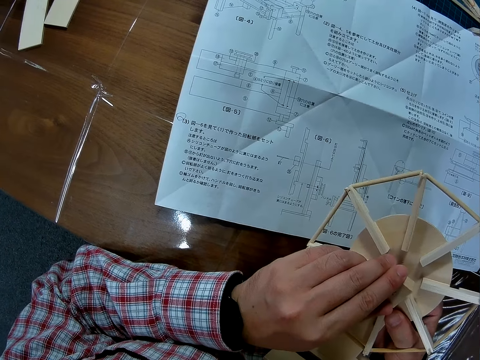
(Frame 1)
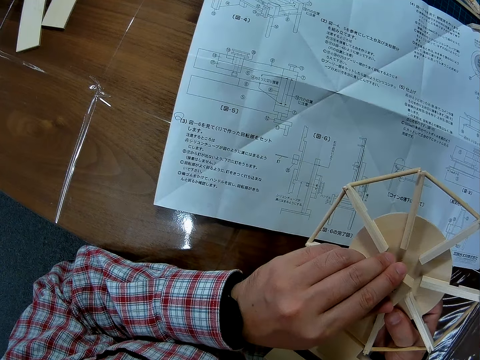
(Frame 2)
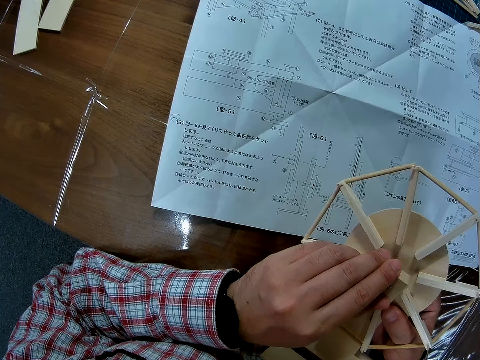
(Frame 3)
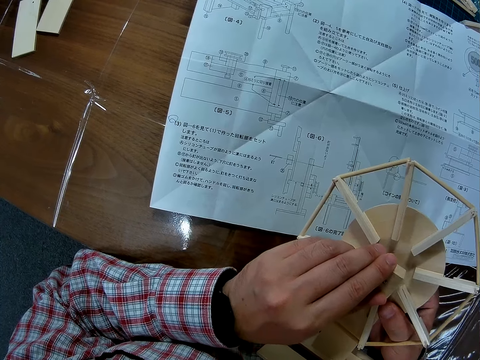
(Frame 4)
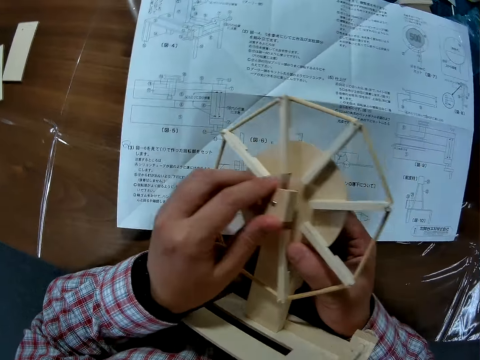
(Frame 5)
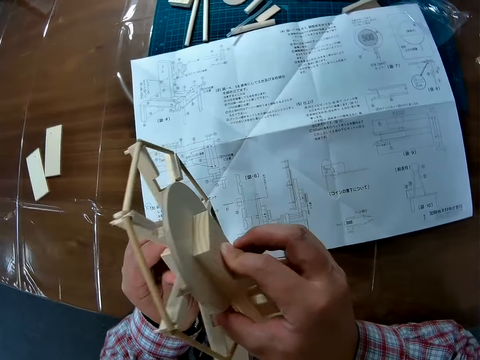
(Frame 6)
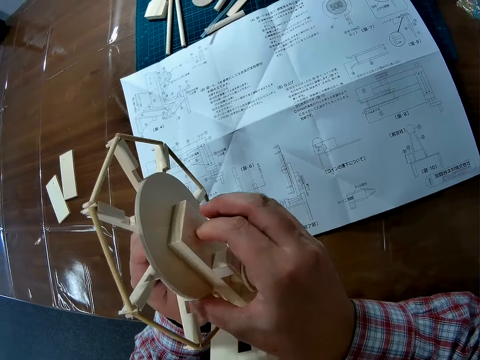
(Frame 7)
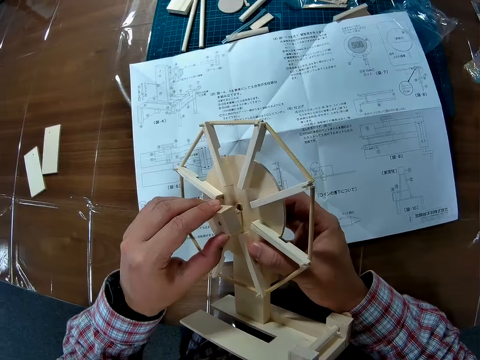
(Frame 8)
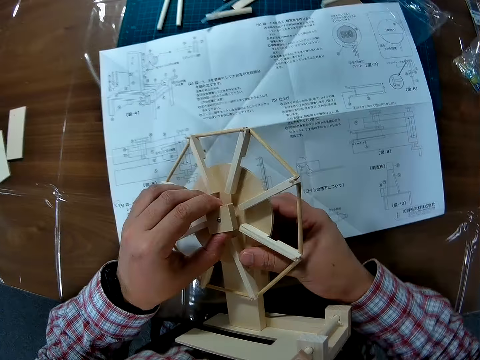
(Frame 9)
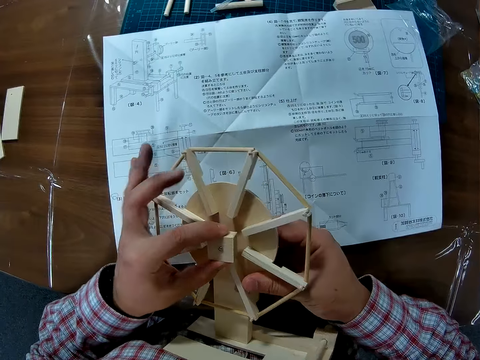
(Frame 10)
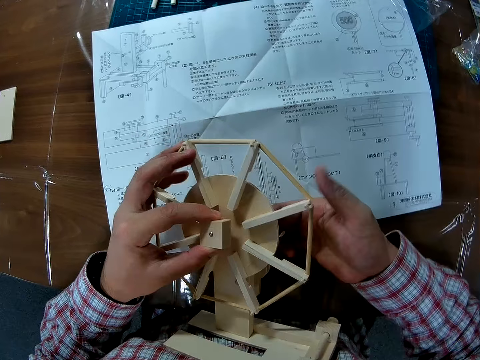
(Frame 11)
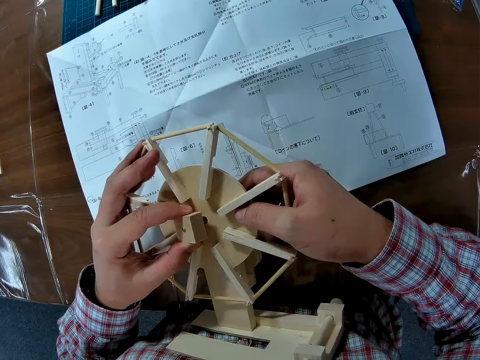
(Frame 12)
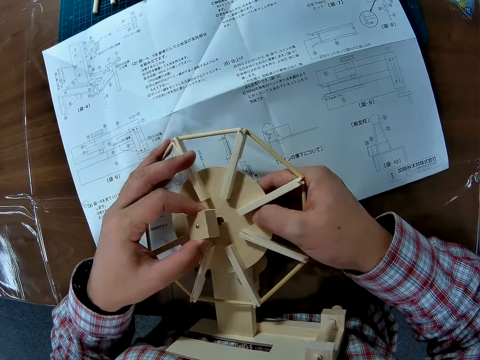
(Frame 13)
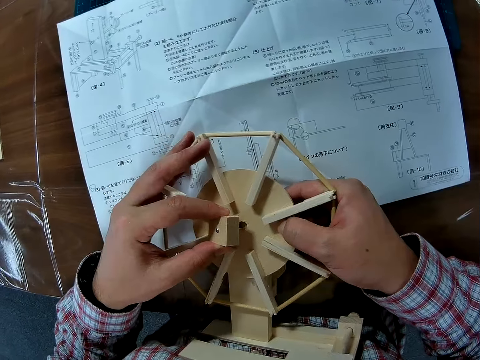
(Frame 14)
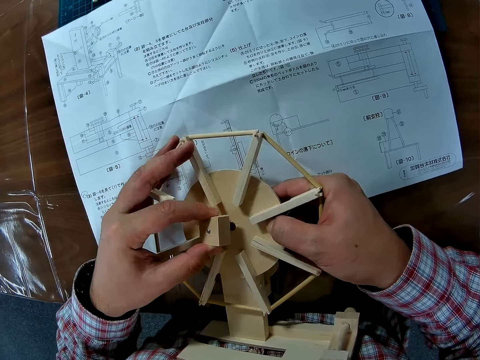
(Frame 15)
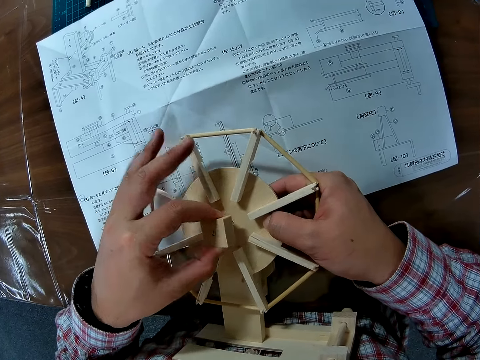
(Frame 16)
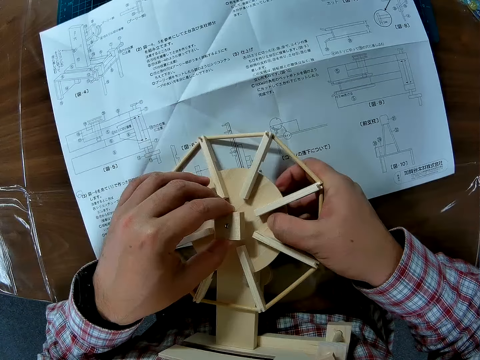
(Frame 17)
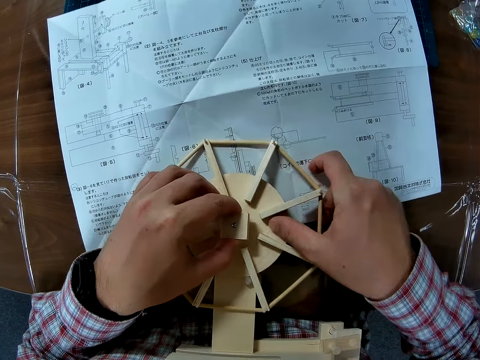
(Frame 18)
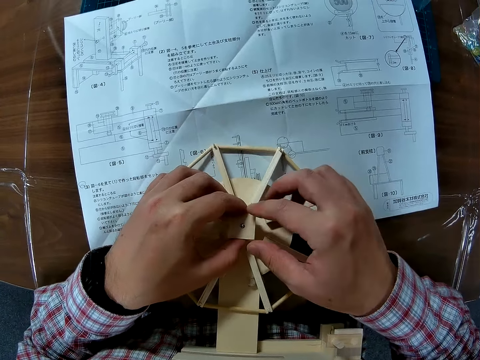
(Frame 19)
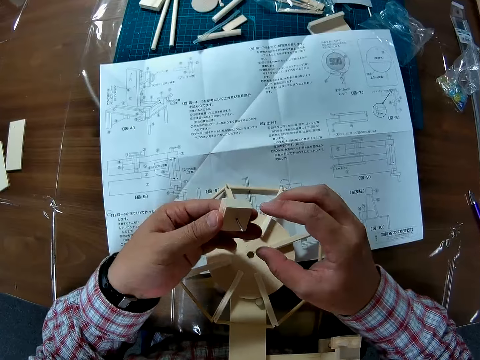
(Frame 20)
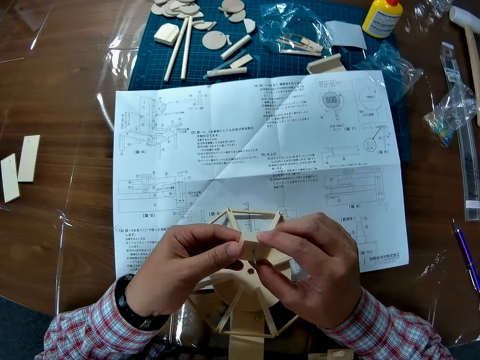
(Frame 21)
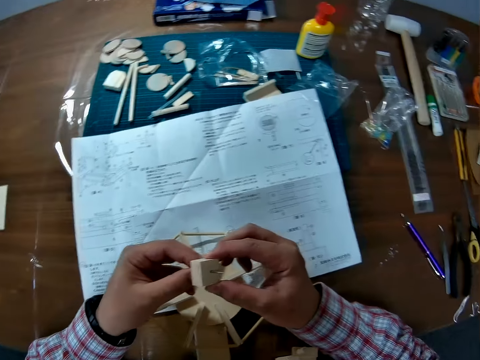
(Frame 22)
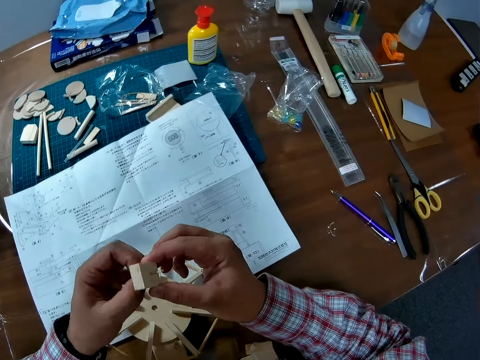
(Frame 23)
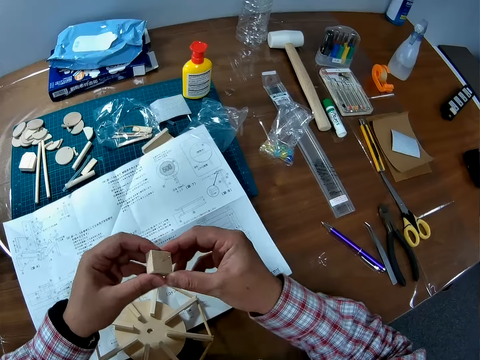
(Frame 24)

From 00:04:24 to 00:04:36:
The camera wearer places the wind mill on the table. They remove the piece of wood from the wind vane.

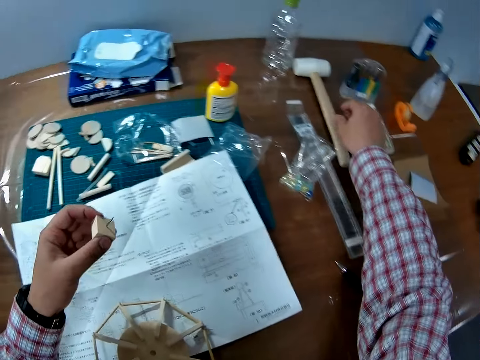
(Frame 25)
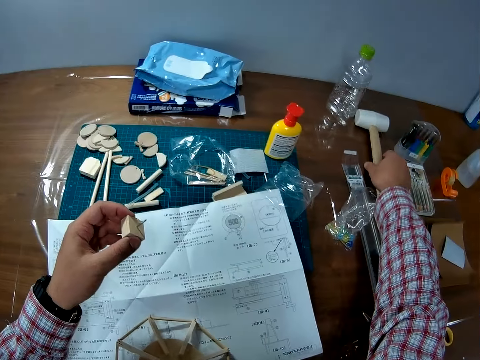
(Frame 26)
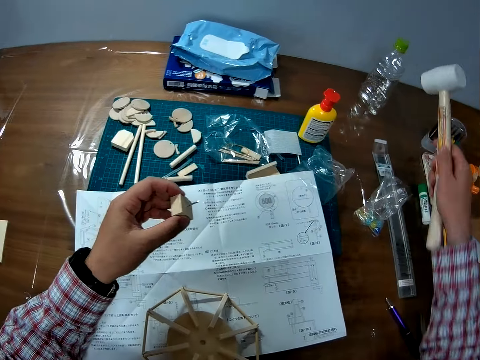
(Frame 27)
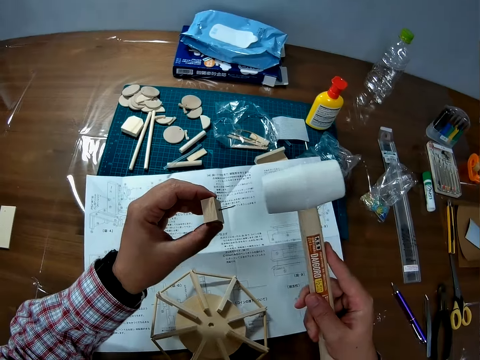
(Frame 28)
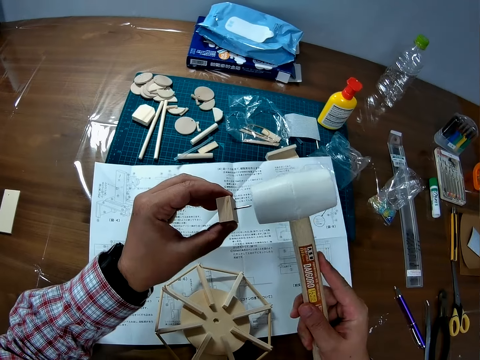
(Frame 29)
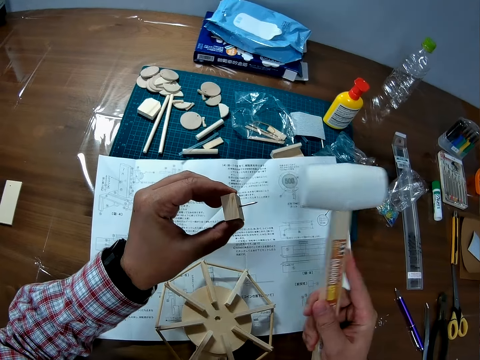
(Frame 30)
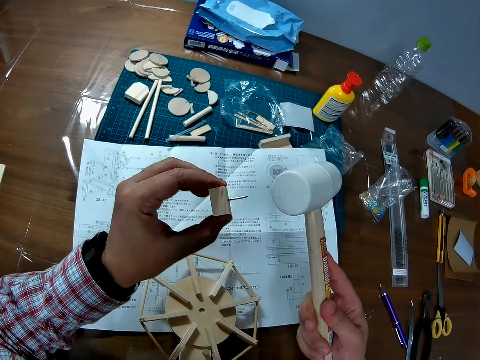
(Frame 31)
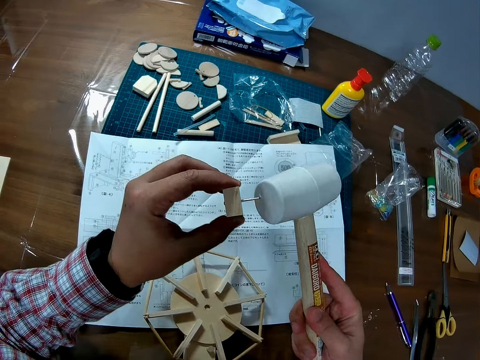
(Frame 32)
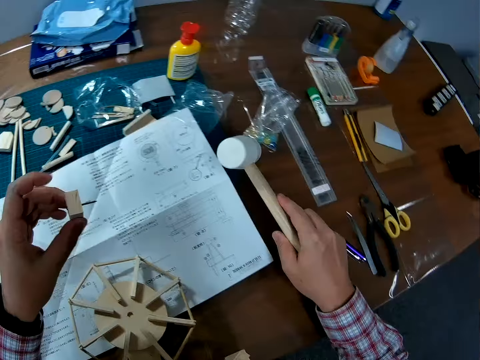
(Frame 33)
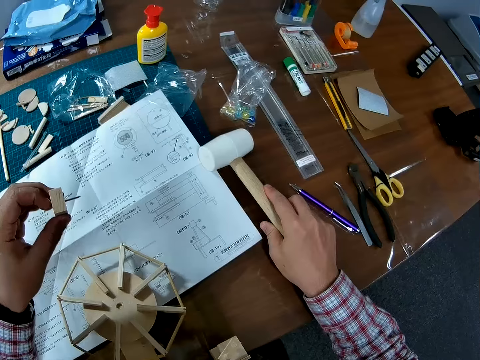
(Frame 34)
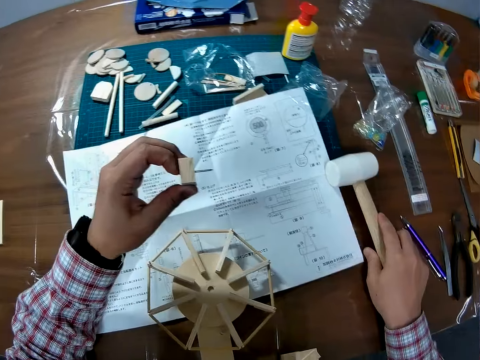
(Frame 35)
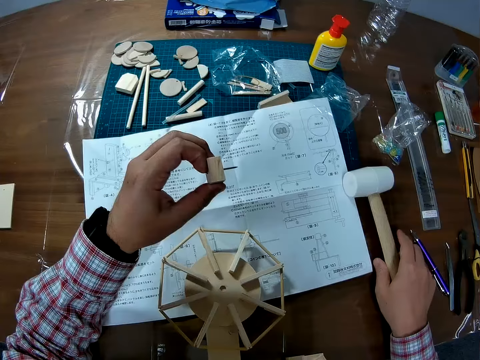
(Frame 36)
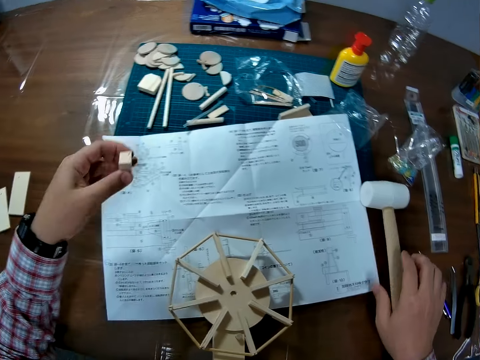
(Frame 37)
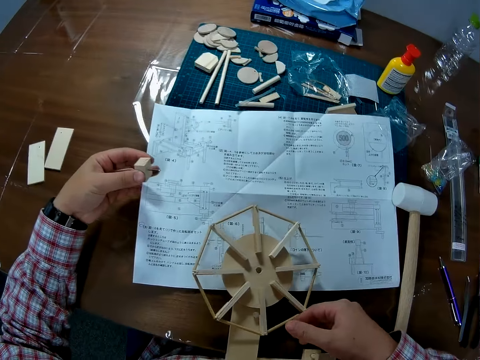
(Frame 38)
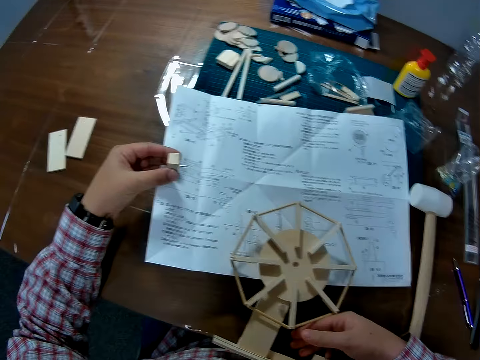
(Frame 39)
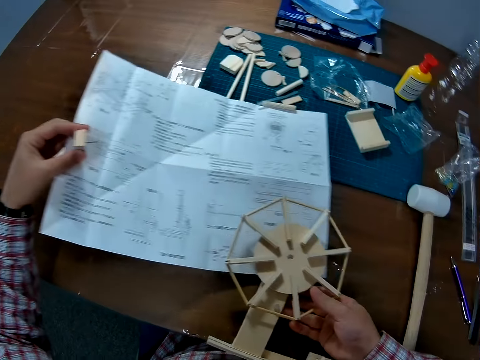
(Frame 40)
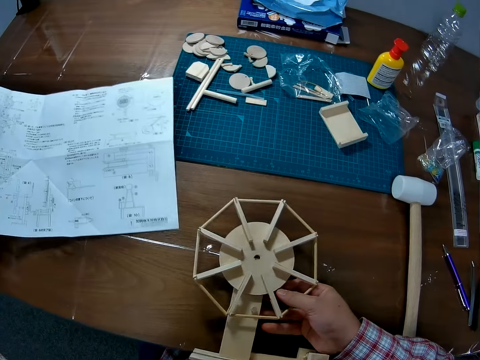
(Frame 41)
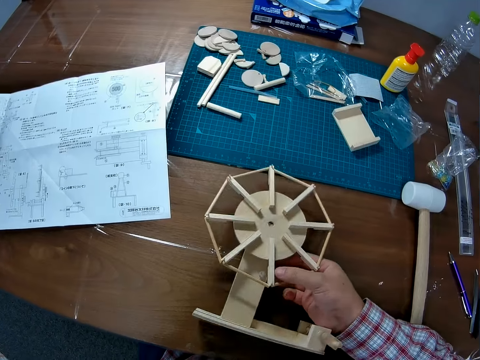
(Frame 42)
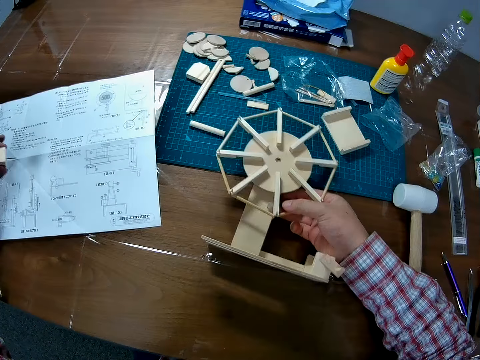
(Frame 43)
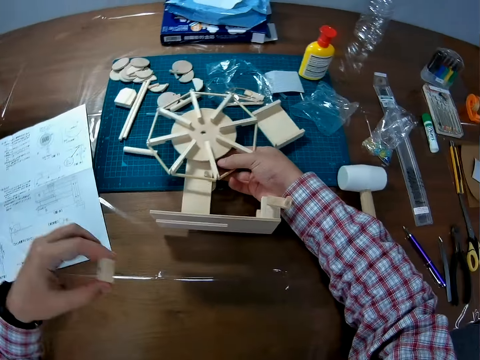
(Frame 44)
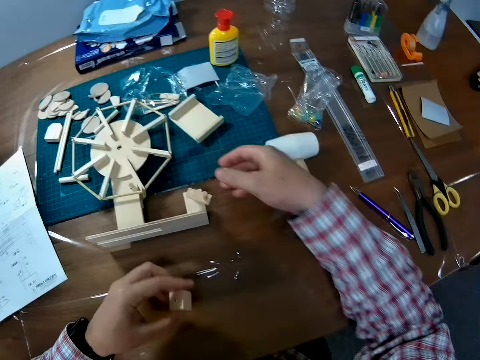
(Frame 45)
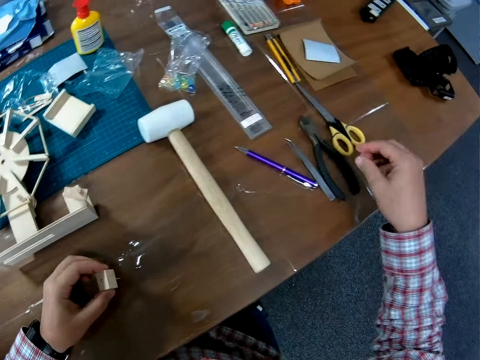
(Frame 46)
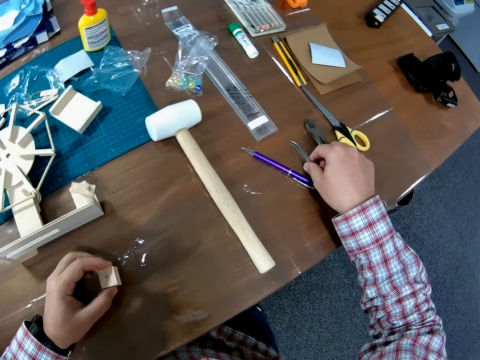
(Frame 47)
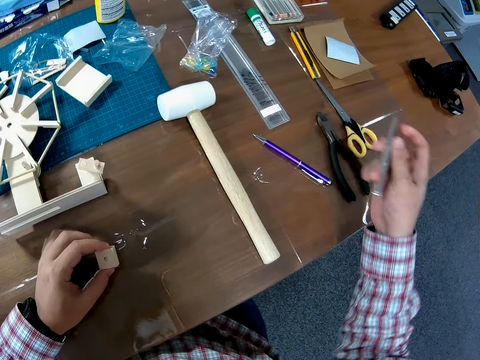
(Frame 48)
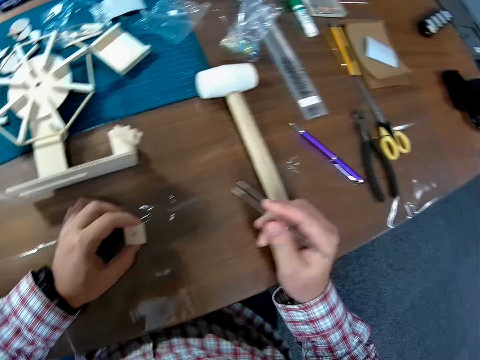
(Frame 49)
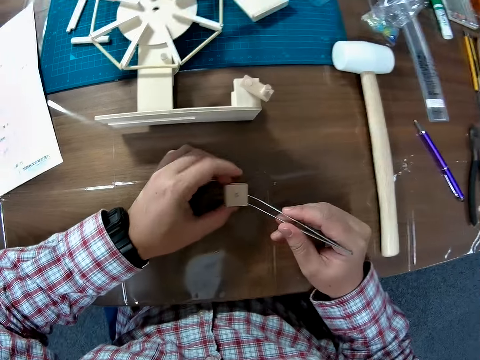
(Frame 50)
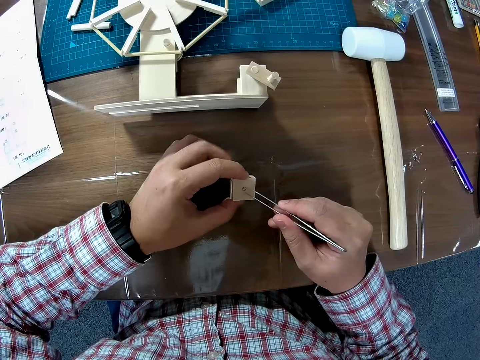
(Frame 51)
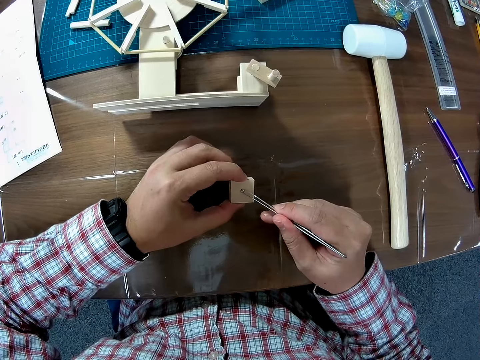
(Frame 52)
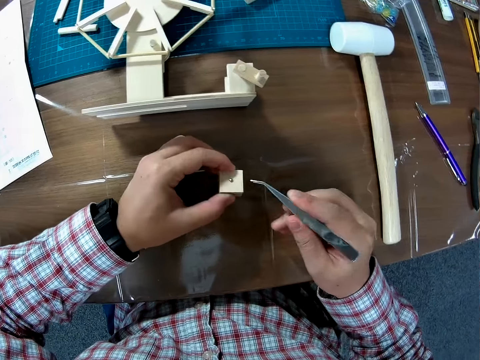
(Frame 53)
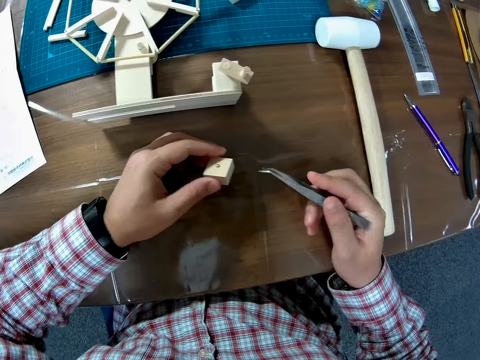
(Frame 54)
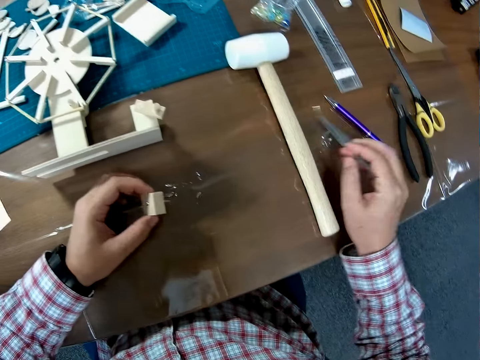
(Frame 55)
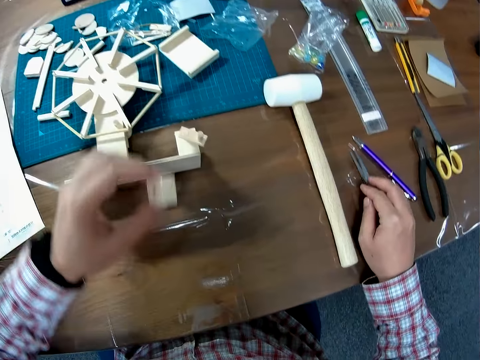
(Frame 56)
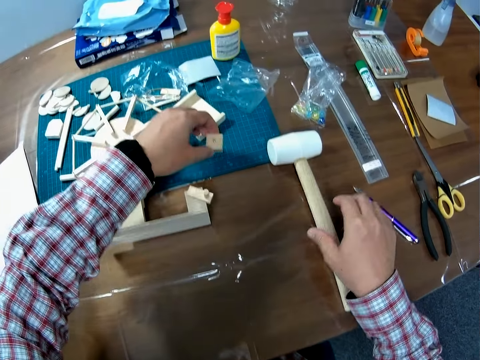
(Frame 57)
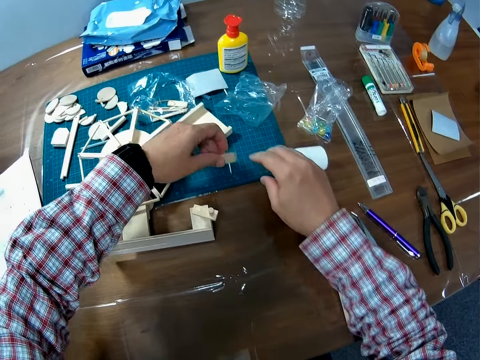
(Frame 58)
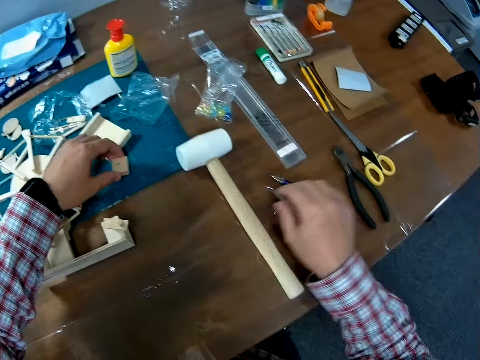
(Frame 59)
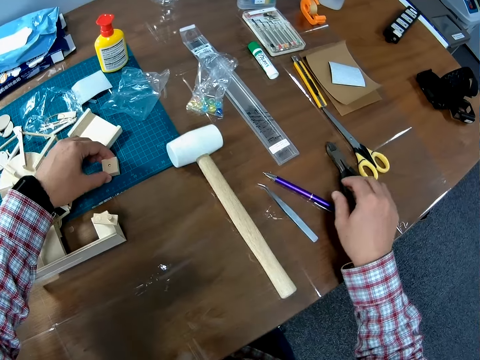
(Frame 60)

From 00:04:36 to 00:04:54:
The camera wearer picks up a hammer from the table. They hammer a nail. They push the nails on the piece of wood out with the hammer. They drop the hammer on the table. They move the manual to the left side on the table. They move the wind mill forward on the table. They put the sketch manual on the table. They put something on the cutting mat. They pick up a tong from the table. They pull out the nail from the wood piece. They drop the tong on the table. They put craft wood on the cutting mat.
